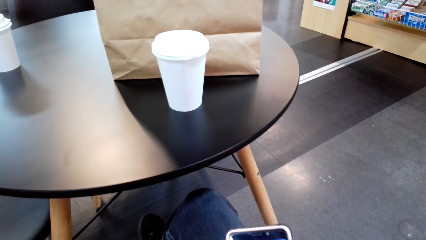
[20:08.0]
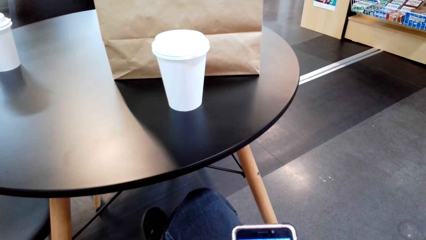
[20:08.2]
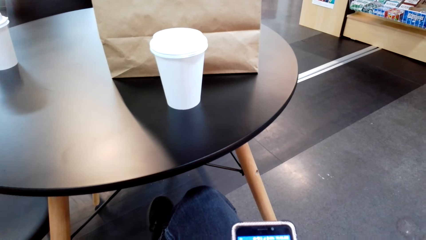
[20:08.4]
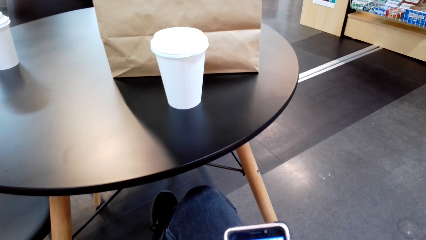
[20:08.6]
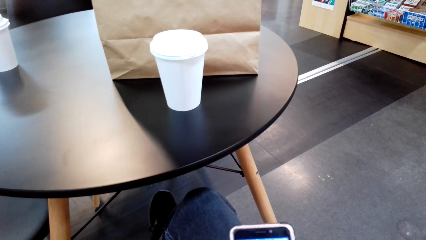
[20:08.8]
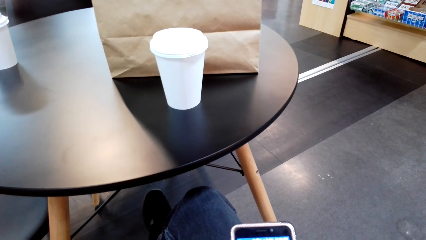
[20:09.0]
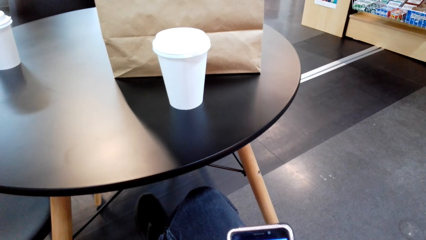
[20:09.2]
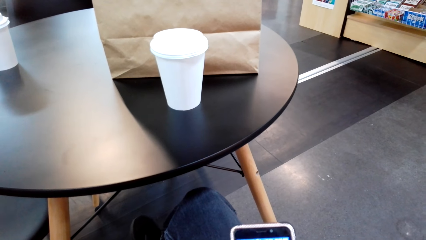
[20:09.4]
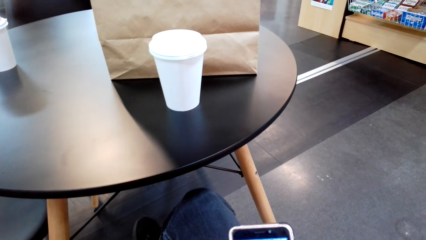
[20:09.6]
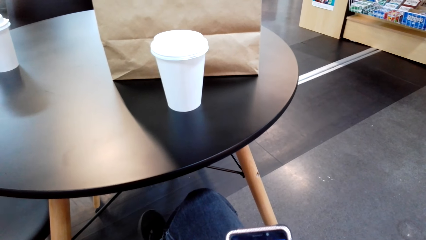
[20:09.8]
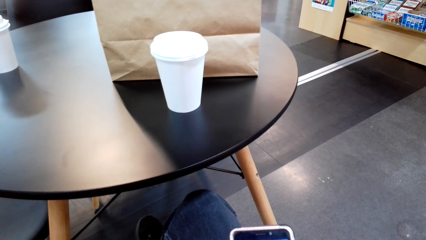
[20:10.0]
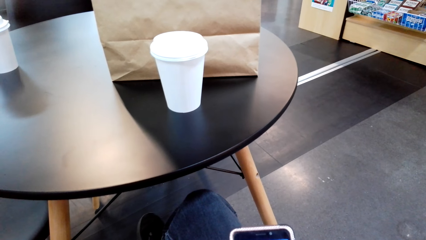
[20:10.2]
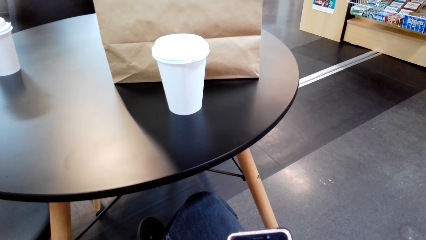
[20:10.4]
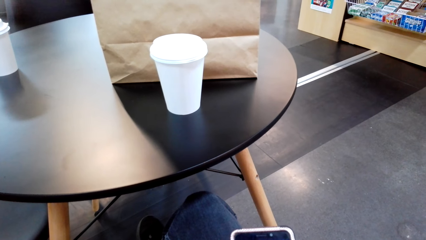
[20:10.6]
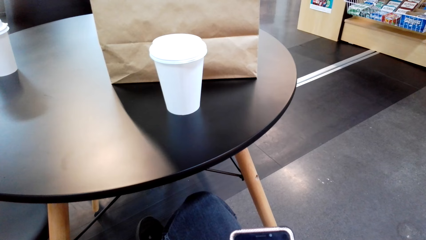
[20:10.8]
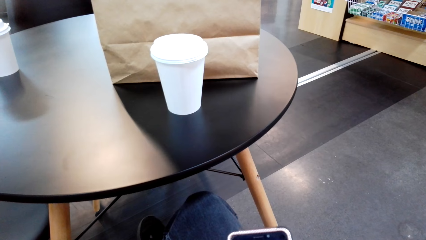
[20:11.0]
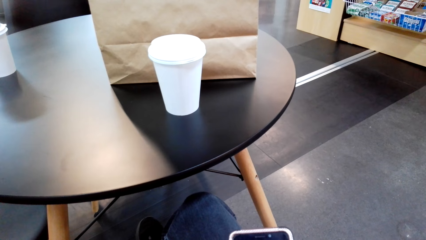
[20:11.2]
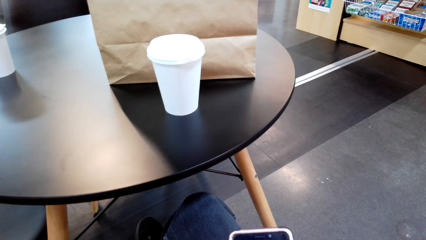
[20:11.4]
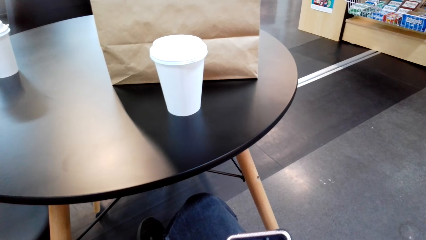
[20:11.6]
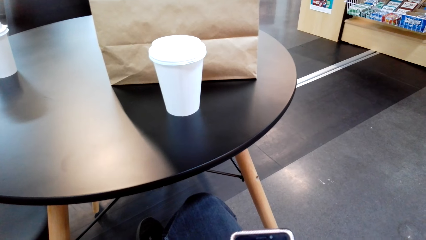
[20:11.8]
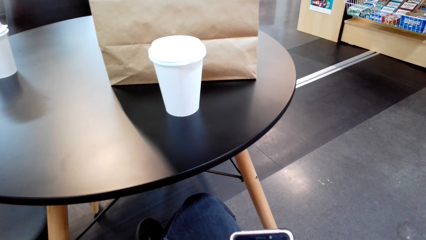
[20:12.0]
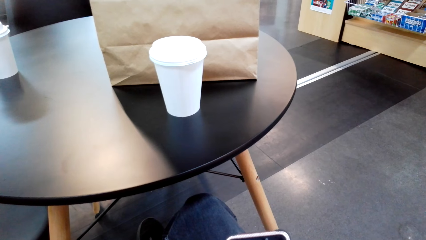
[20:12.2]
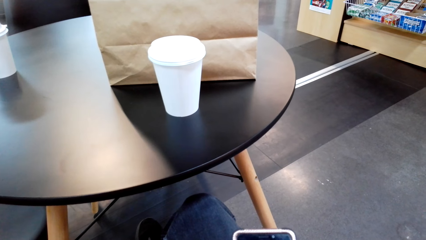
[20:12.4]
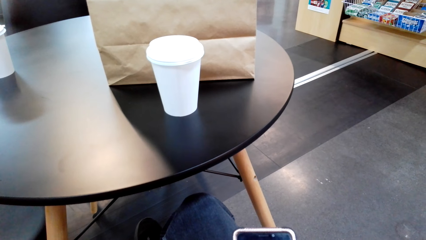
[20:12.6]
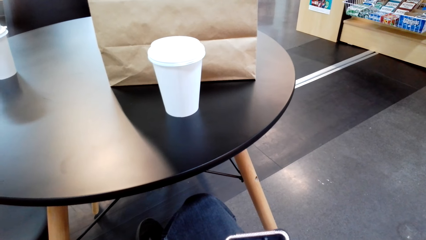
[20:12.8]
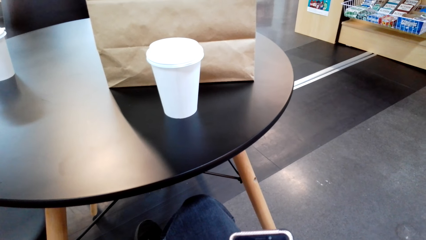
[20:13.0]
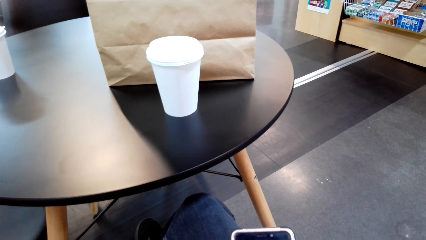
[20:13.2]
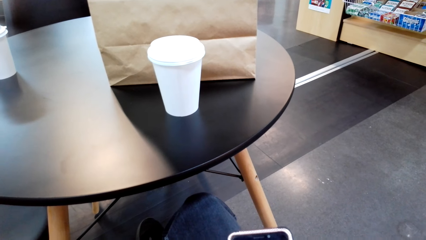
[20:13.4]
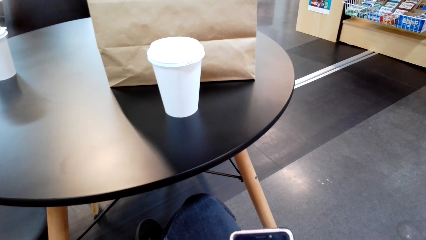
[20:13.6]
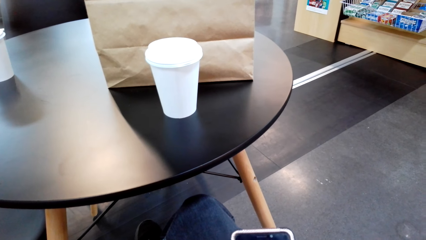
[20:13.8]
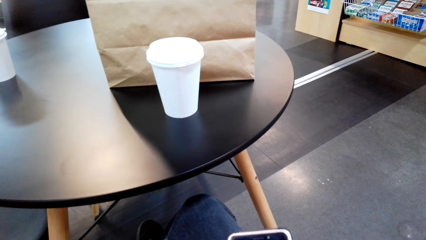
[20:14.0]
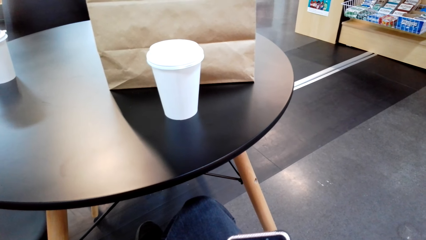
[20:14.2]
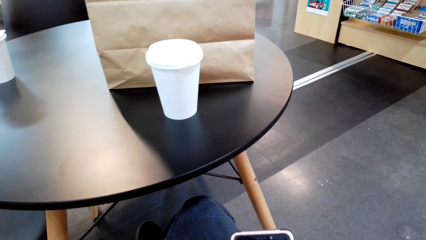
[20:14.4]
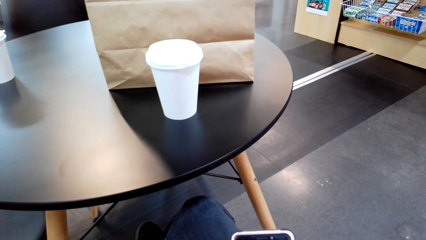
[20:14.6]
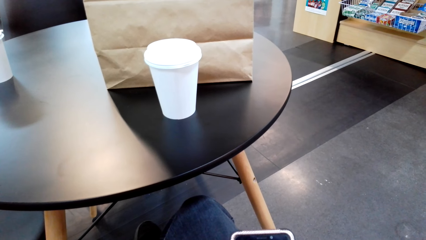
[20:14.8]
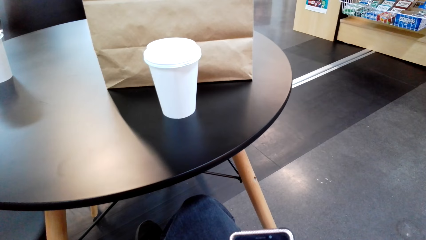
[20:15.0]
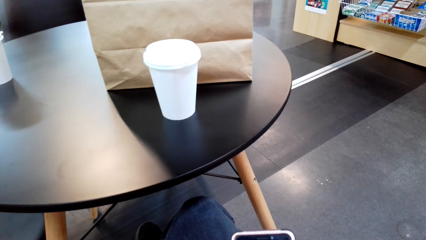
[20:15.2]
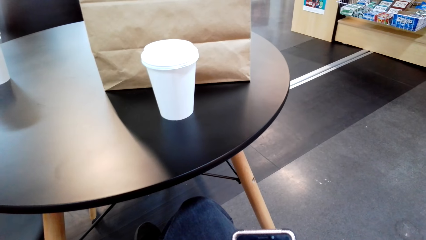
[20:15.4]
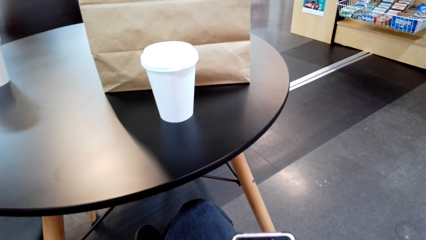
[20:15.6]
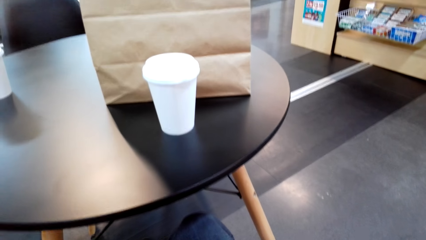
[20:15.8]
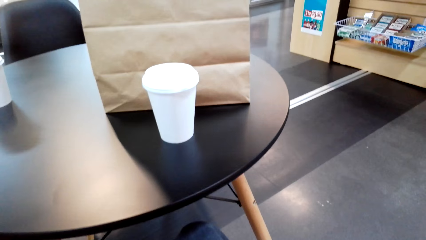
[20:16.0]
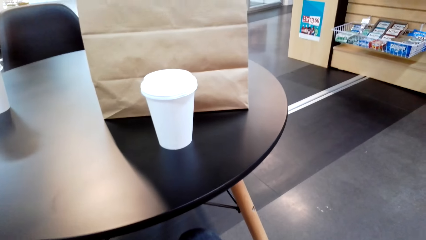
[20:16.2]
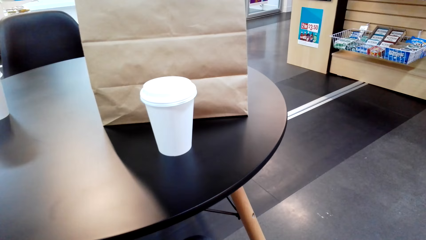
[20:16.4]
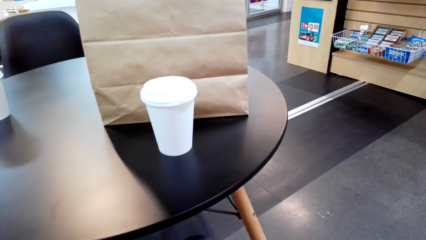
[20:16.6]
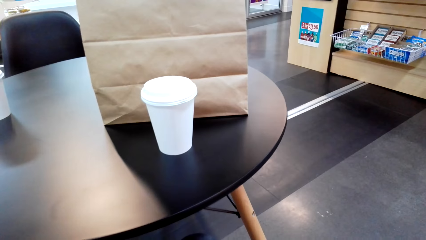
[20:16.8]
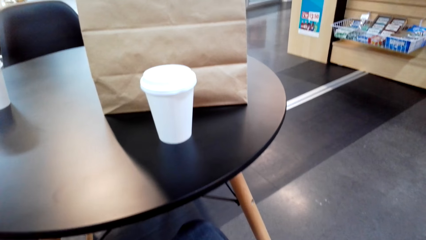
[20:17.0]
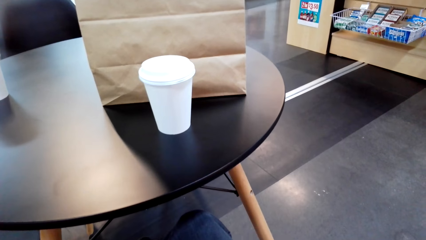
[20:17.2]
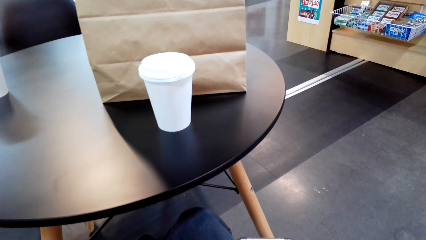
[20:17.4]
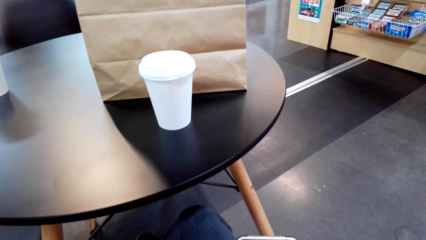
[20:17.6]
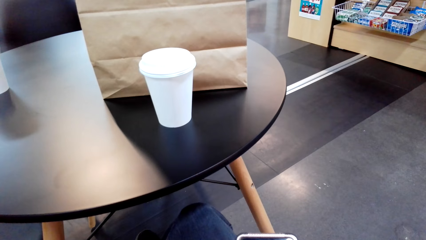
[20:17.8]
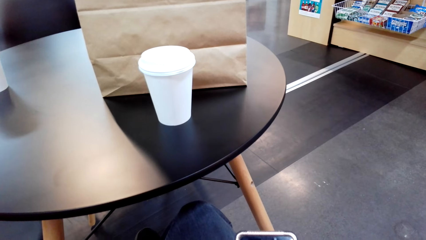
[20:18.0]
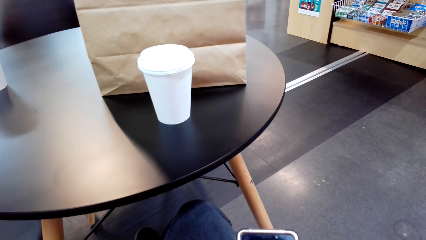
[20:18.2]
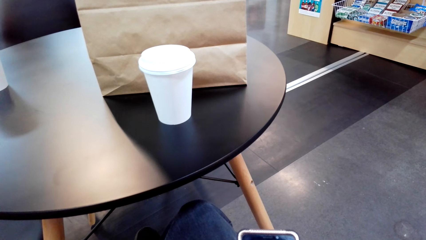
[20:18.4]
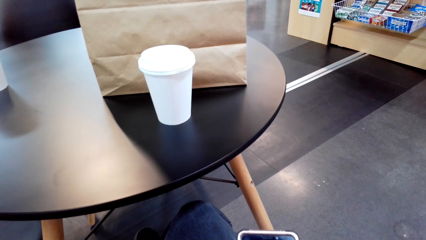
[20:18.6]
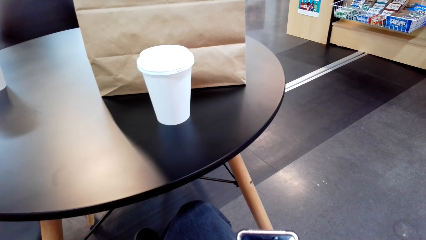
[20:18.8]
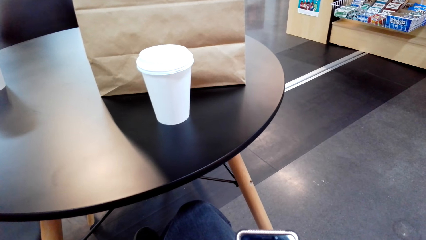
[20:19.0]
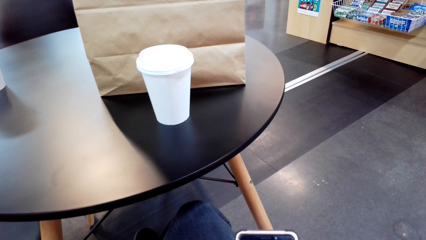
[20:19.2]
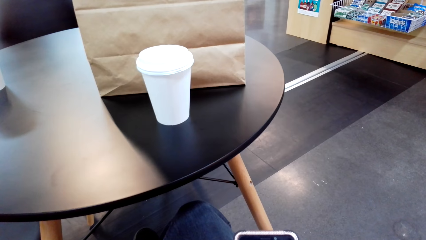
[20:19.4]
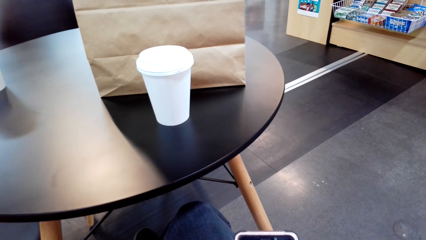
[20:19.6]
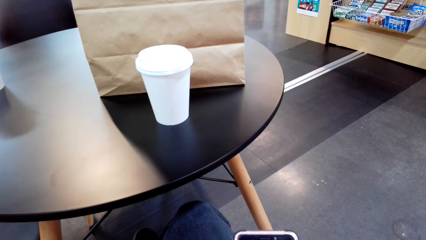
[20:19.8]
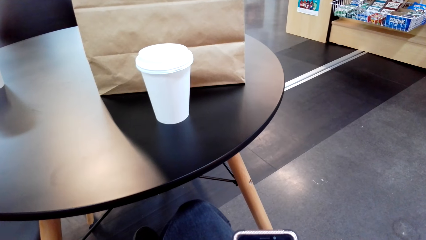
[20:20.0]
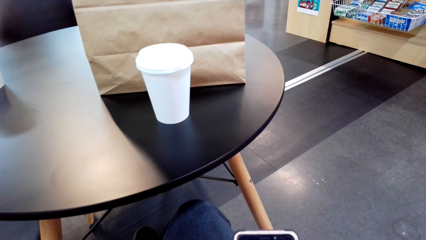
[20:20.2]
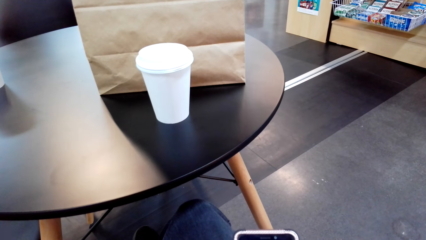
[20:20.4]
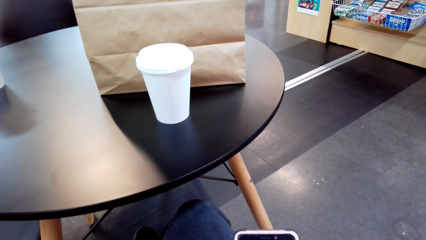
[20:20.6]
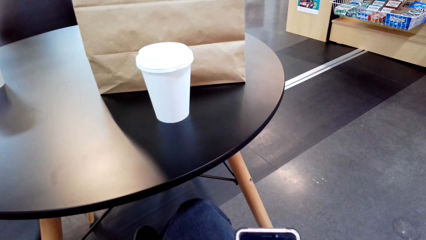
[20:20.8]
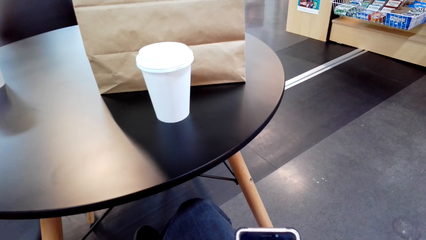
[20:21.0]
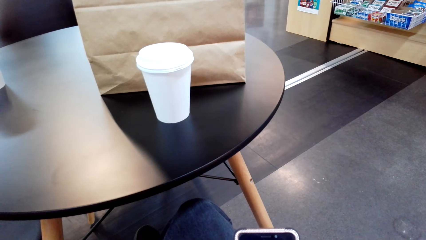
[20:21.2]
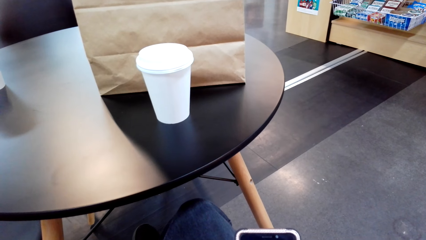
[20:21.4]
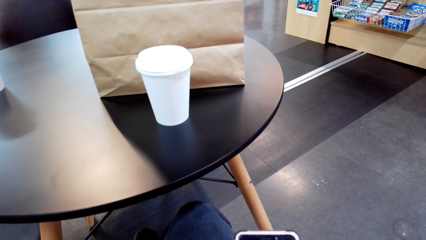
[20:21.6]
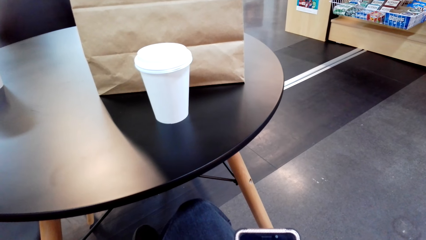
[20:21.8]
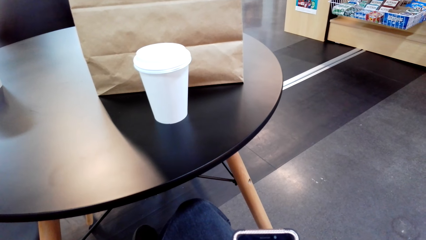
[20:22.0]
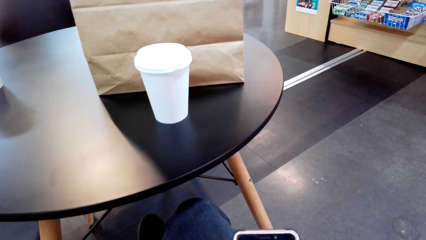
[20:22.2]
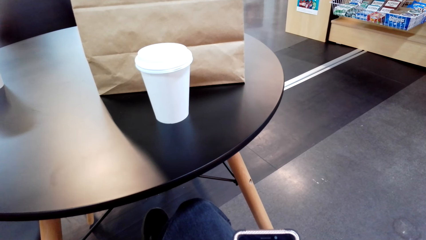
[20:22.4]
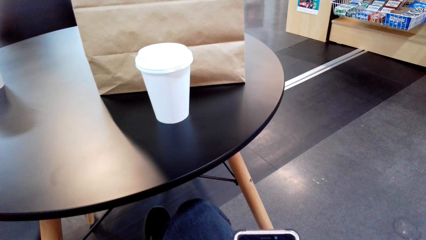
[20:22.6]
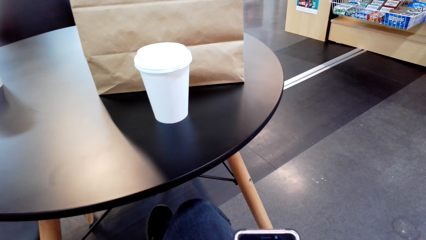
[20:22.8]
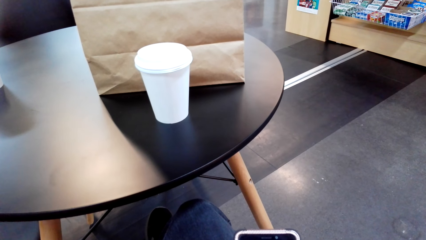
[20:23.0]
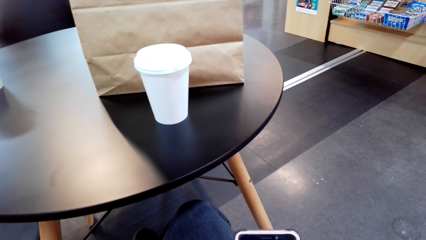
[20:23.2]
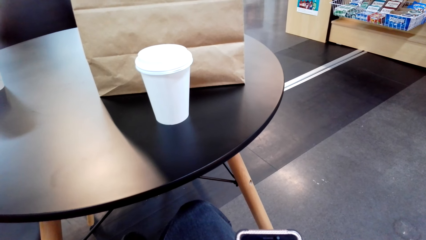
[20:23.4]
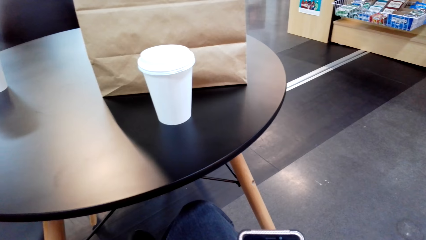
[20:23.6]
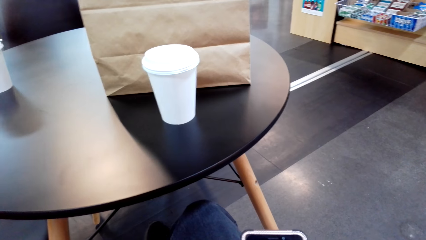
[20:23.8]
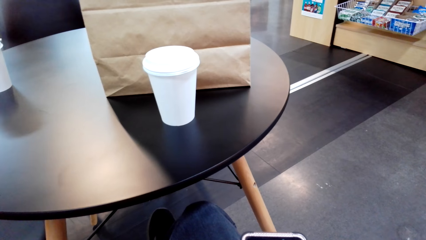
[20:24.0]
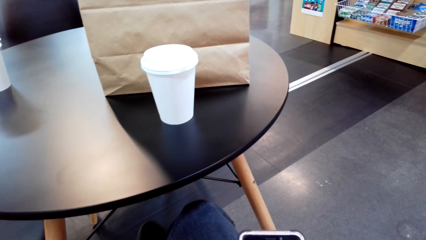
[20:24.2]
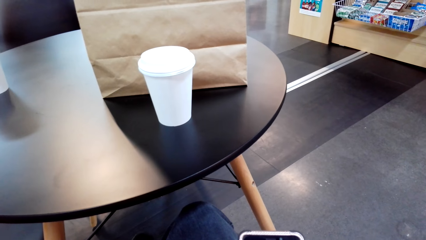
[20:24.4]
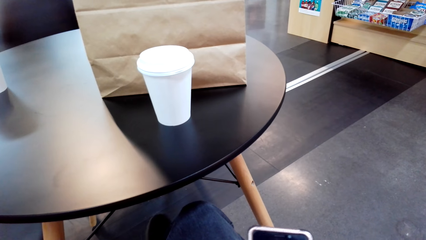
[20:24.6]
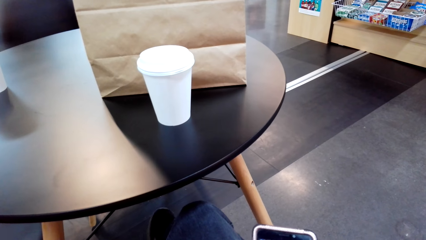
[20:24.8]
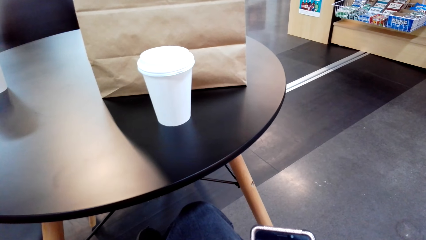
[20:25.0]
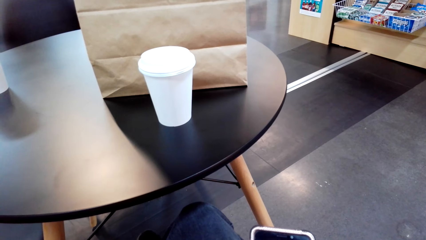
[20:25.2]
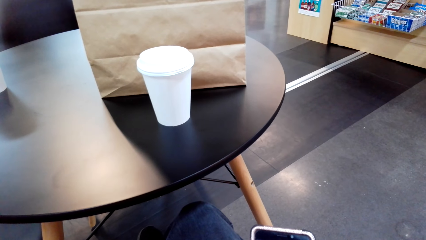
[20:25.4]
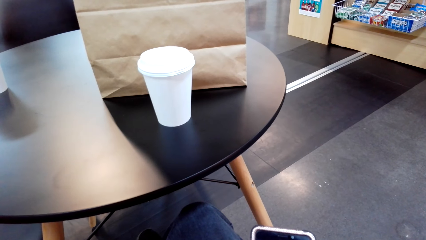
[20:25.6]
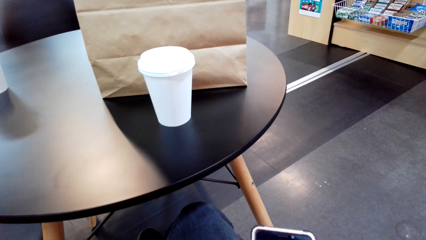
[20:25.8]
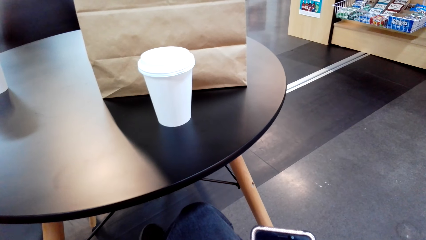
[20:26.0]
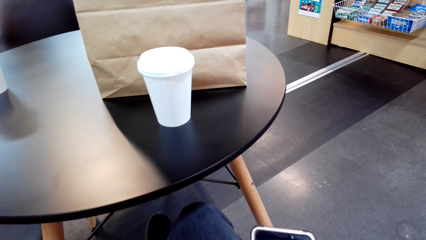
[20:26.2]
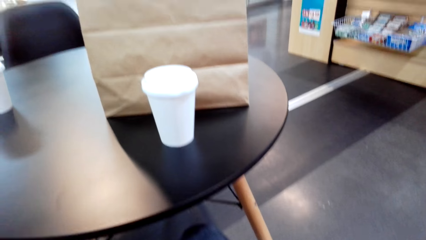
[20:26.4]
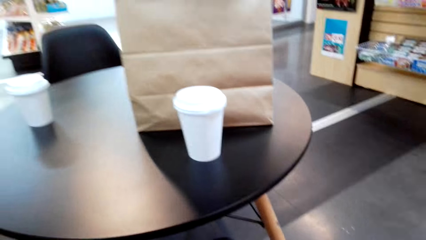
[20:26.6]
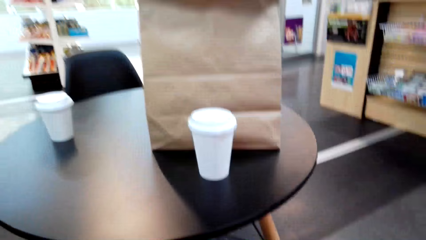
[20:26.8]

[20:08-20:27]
The camera wearer uses the phone. They use the phone. They look around.
